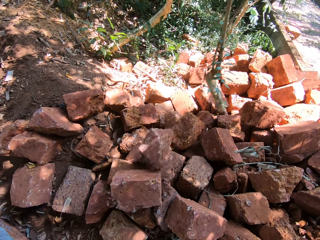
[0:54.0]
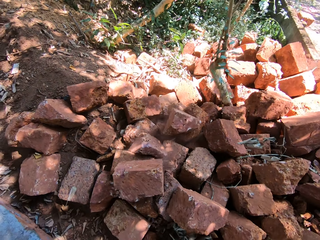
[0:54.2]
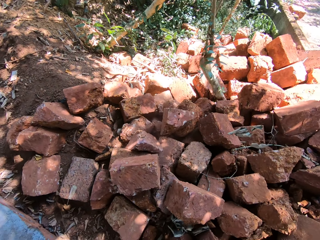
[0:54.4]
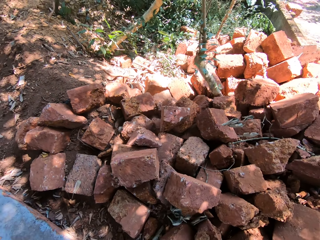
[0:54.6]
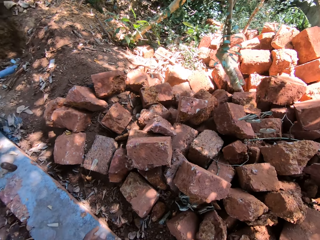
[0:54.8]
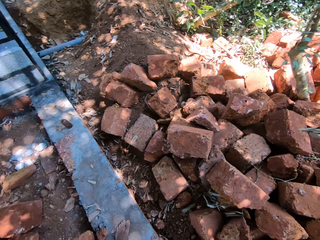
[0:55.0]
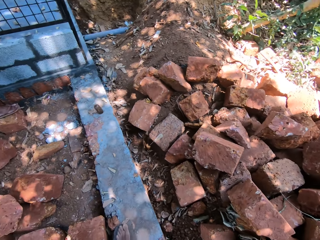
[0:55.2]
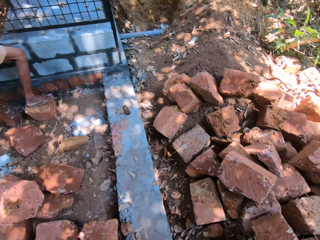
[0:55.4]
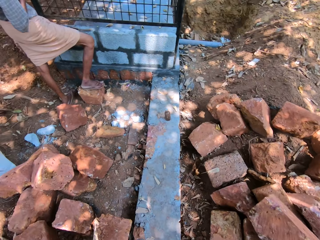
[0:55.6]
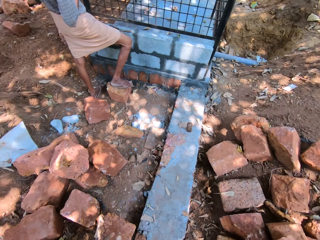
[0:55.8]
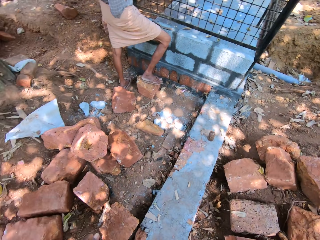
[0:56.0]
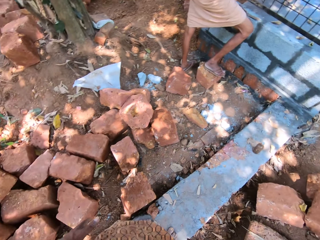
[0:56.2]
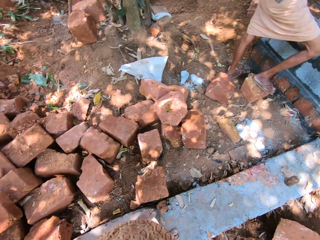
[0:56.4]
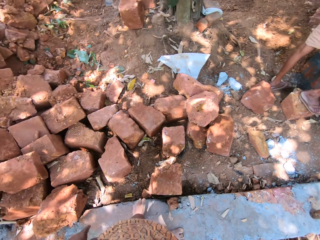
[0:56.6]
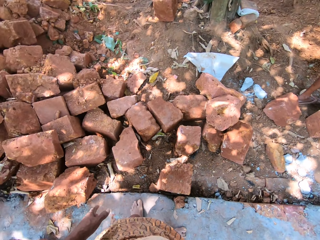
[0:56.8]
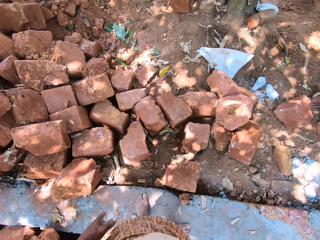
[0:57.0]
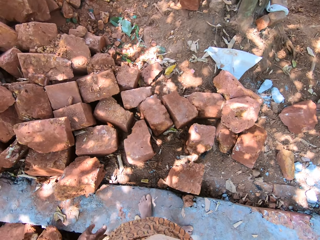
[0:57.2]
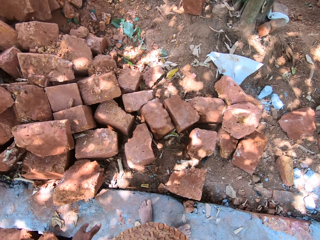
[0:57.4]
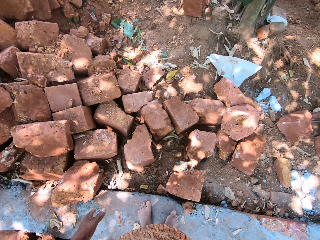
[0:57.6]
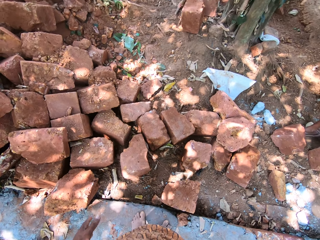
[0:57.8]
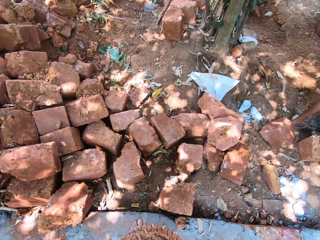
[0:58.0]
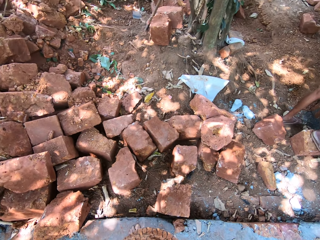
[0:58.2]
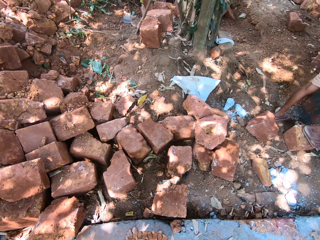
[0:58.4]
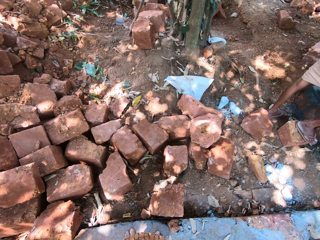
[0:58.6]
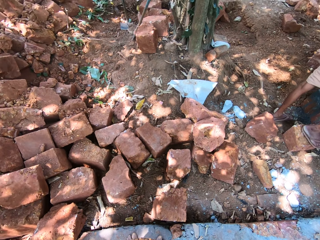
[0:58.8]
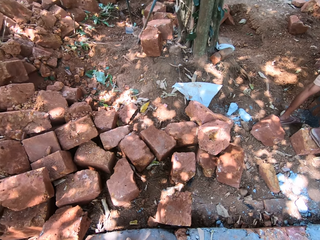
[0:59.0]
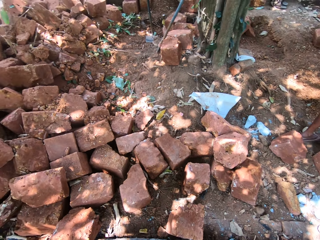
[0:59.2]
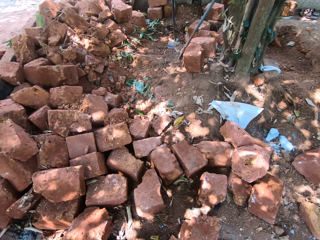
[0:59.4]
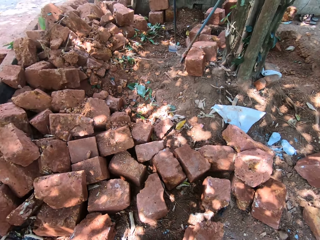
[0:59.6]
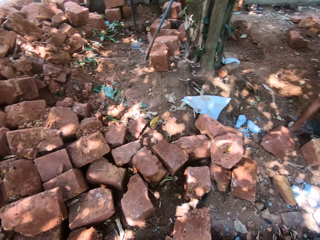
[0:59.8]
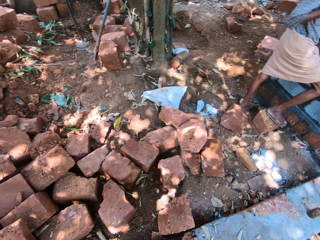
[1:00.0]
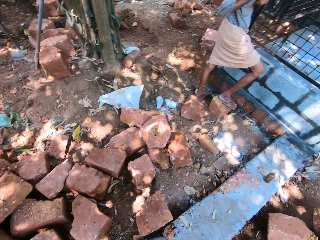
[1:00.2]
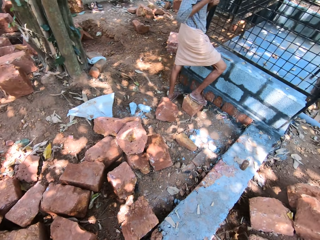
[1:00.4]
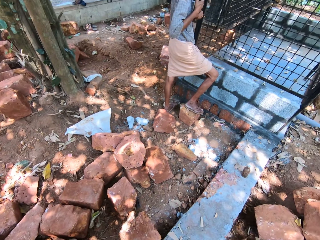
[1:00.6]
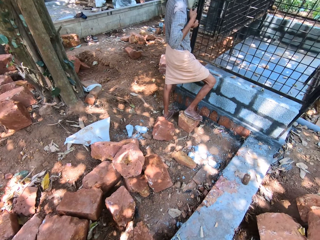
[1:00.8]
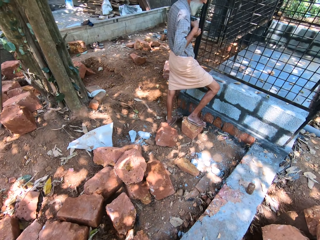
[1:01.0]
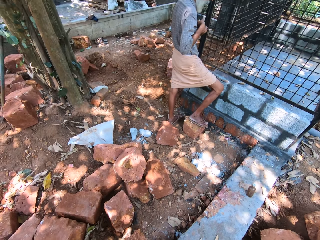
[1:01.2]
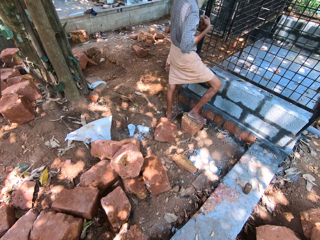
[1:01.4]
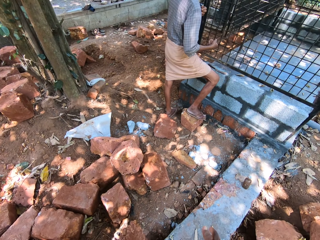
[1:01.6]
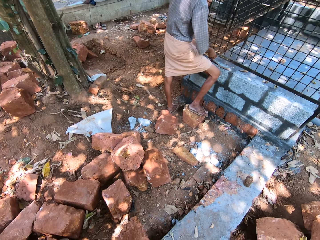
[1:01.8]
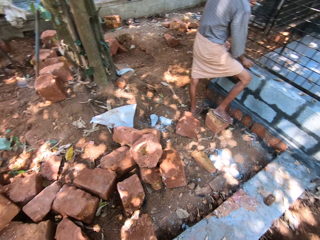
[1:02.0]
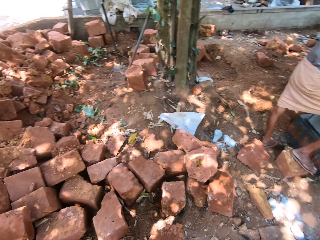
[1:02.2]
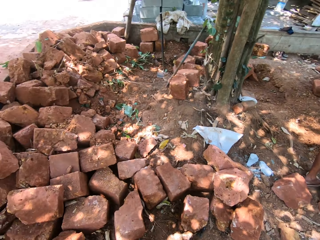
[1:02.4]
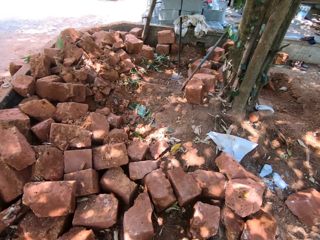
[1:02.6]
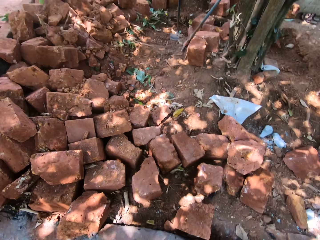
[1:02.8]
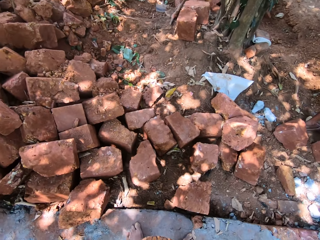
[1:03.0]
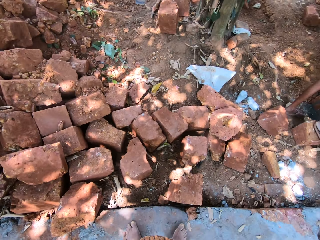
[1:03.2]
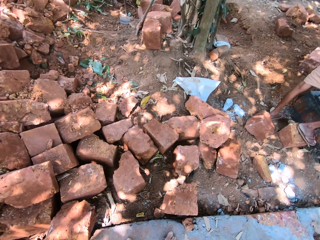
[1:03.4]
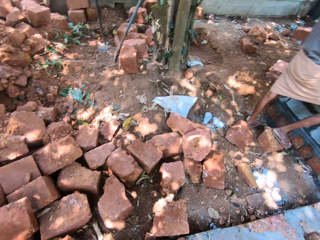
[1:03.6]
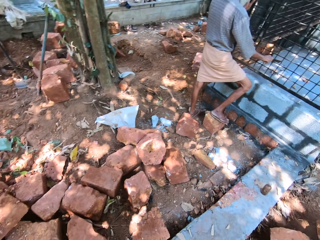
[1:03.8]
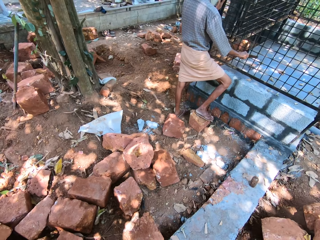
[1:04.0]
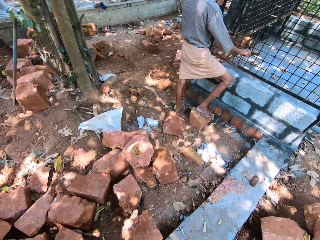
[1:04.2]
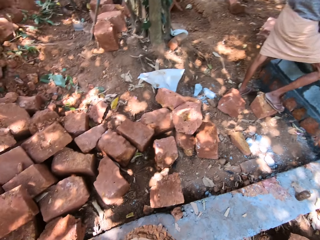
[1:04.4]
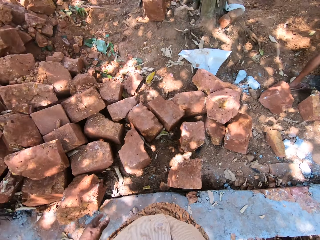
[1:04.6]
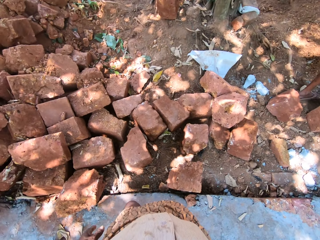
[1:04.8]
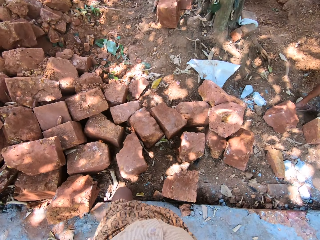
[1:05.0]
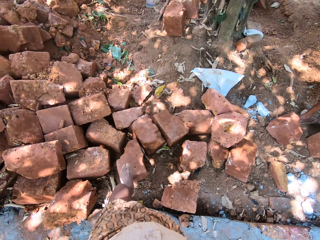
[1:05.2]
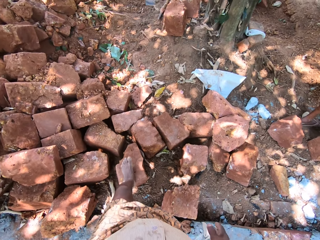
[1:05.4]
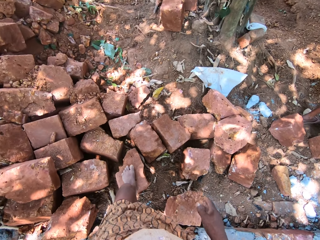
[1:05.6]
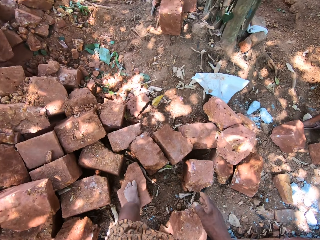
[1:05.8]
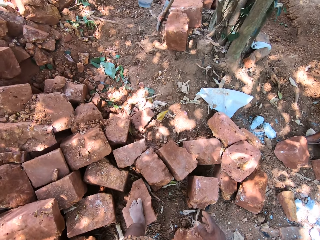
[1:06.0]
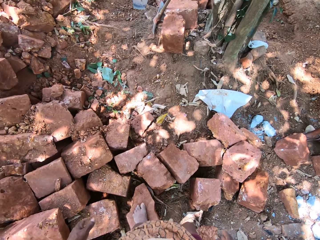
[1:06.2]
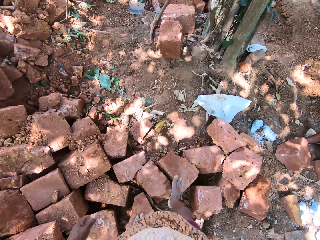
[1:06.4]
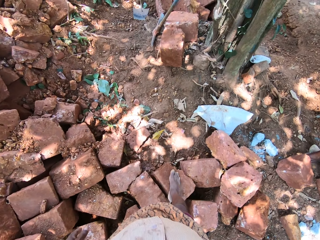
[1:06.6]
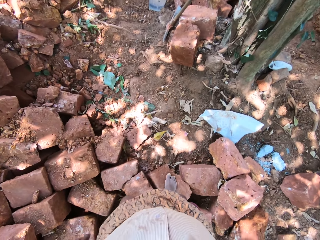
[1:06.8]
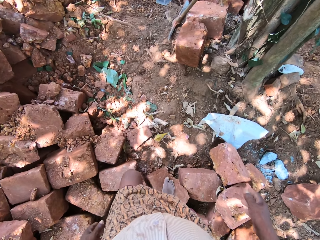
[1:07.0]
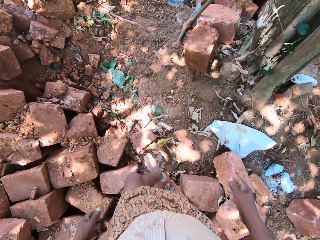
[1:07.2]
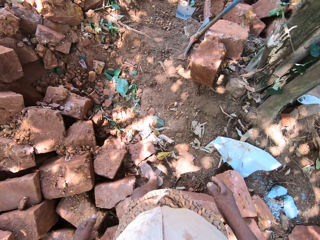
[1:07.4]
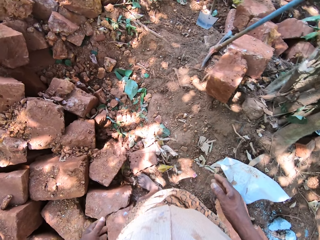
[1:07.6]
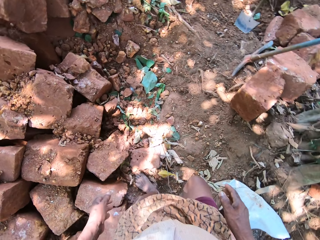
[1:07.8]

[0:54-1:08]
The camera wearer throws the stone on the ground with both hands. They look around the bricks. A man hits an iron fence with a stick in his right hand. The camera wearer walks on the bricks.

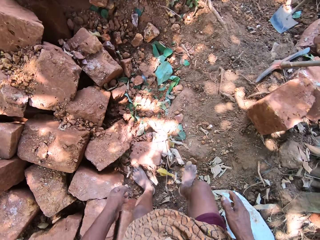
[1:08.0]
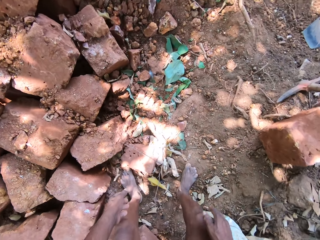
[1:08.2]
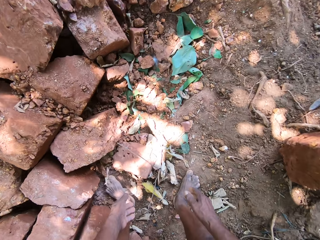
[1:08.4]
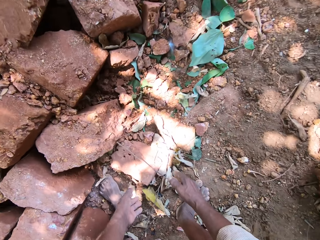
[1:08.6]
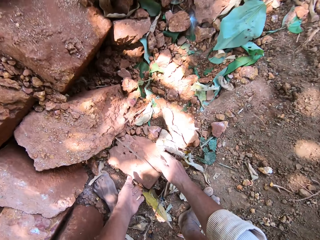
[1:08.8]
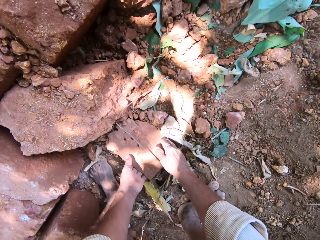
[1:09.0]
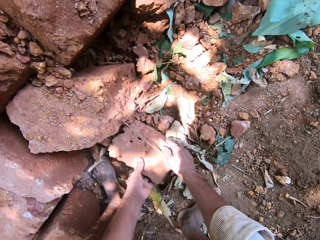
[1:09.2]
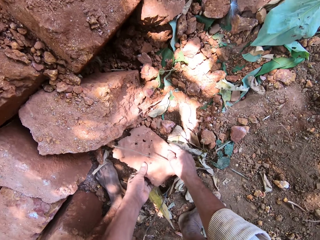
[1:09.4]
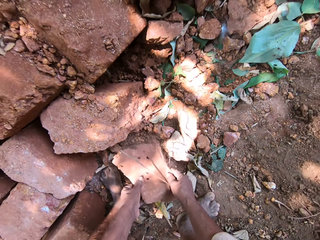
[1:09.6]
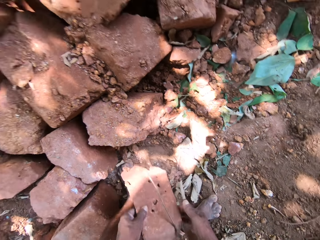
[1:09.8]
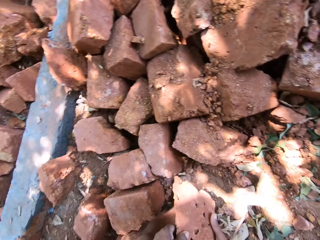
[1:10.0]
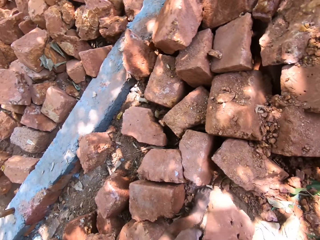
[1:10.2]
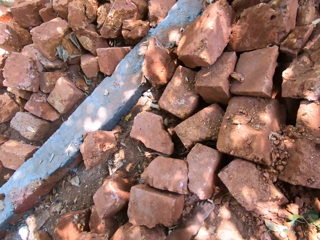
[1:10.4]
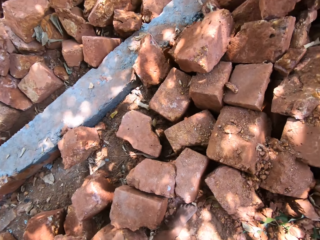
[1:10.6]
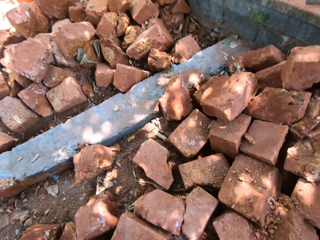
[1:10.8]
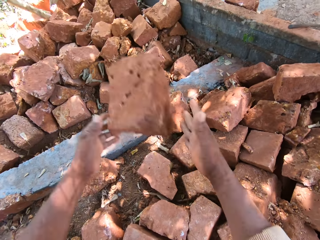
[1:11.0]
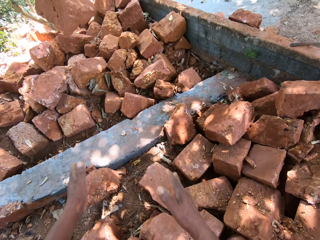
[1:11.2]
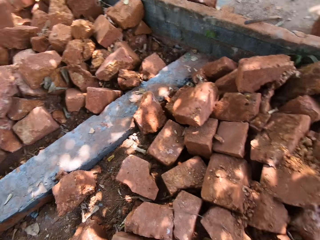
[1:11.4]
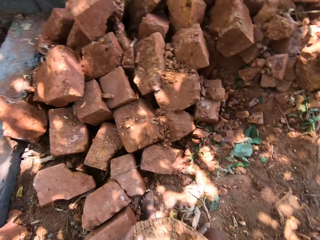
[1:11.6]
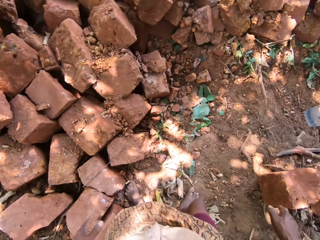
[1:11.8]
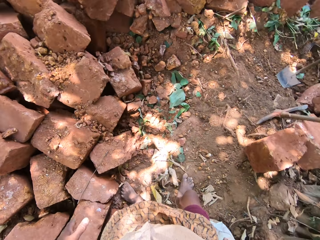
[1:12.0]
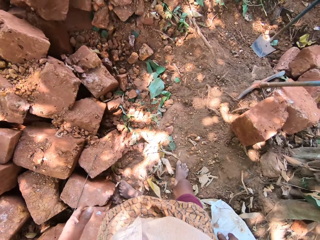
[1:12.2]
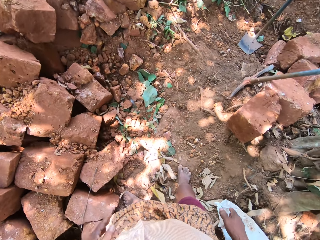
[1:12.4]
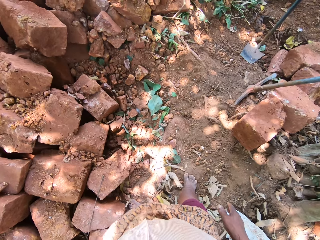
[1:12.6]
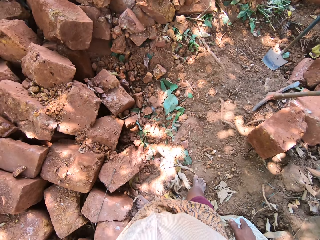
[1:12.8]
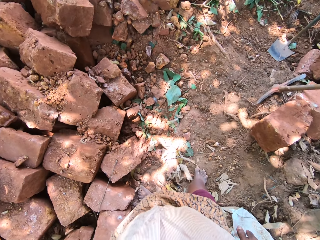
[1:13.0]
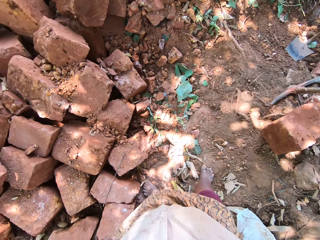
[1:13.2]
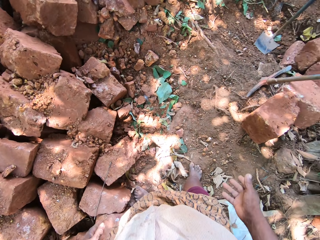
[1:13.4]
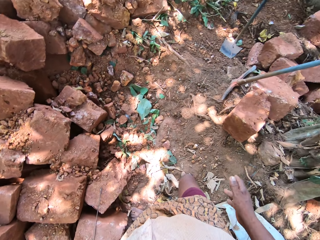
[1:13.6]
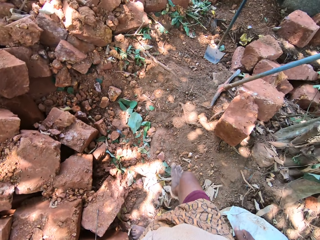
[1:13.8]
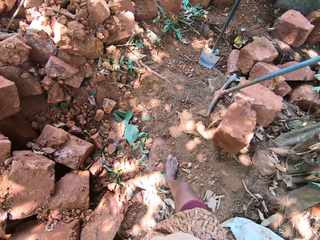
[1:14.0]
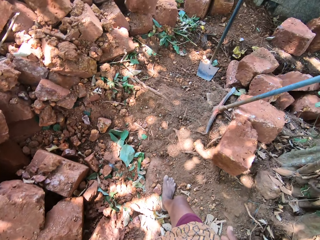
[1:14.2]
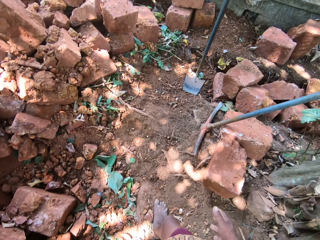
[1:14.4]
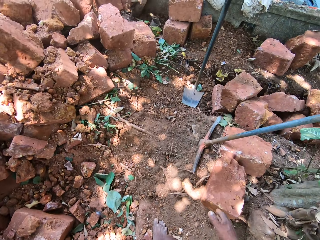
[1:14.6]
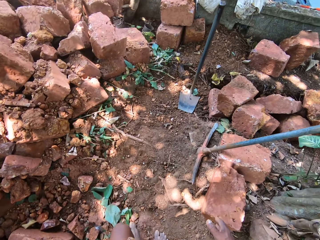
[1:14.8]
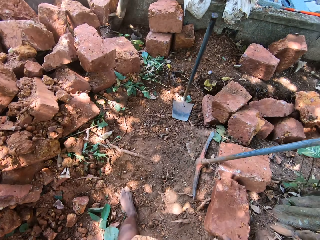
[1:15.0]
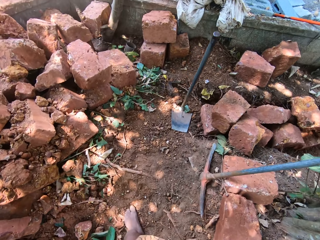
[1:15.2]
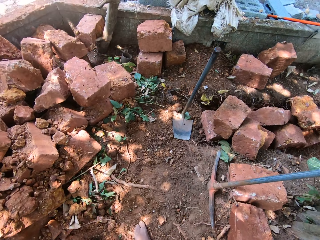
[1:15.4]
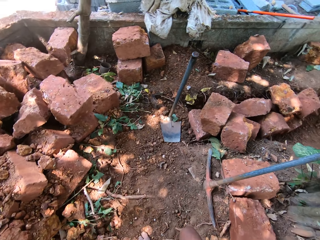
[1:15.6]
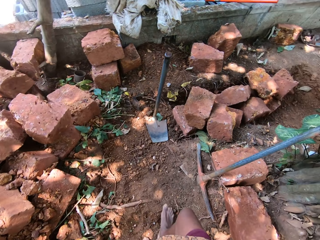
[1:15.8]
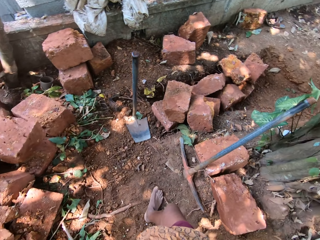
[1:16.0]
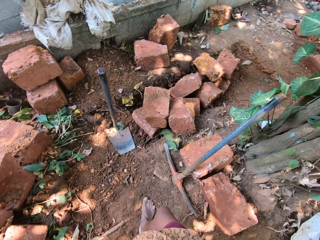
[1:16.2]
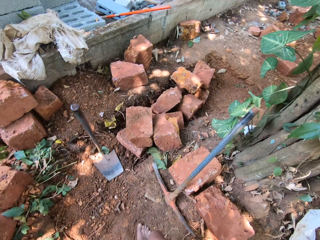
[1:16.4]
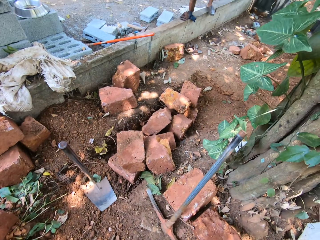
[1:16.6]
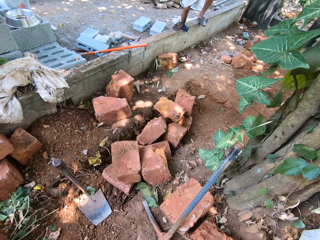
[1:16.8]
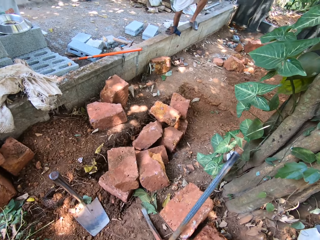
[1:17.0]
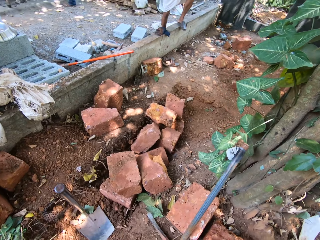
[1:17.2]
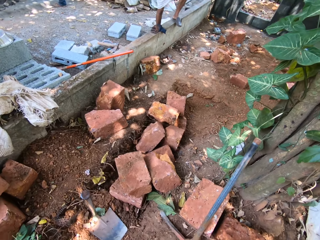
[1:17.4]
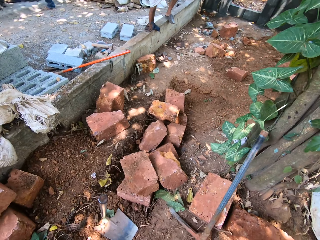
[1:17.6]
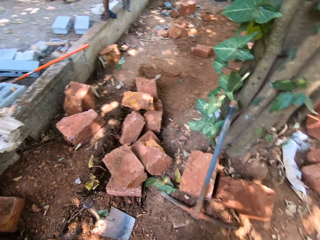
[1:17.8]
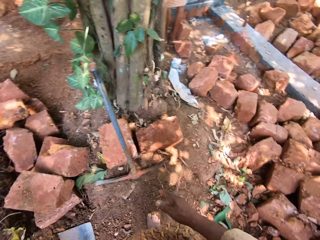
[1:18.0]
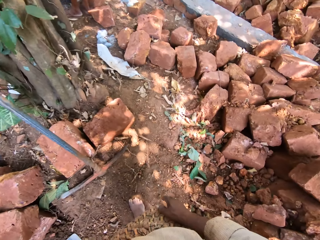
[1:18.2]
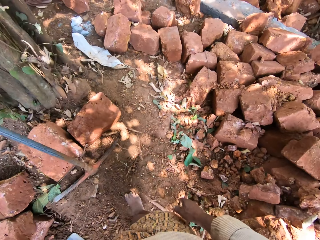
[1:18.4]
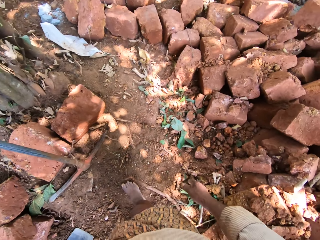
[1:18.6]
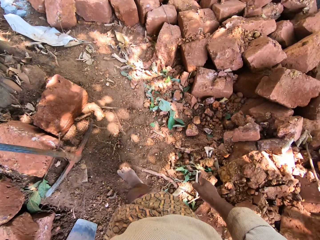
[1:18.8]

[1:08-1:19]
The camera wearer picks a stone from the ground with both hands. They throw the stone on the ground with both hands. They walk near the bricks.
